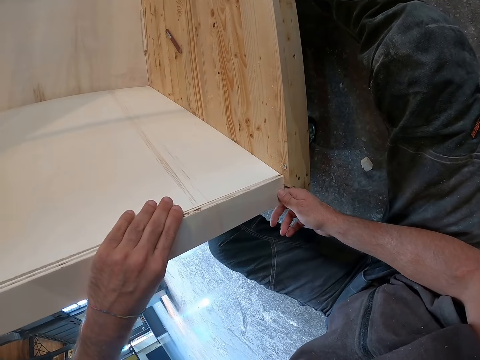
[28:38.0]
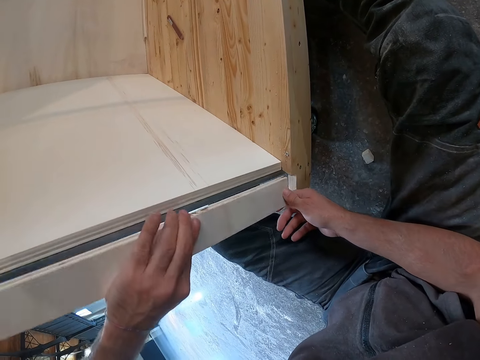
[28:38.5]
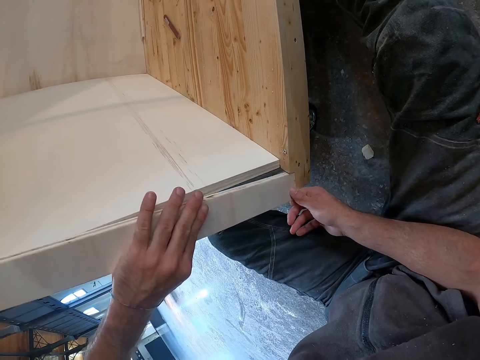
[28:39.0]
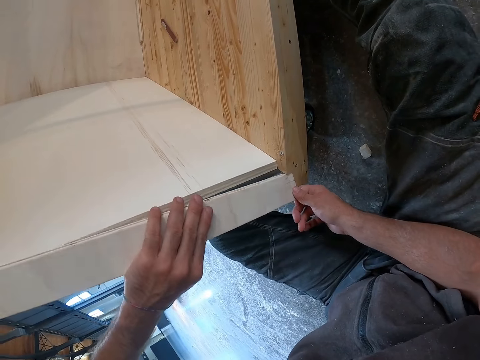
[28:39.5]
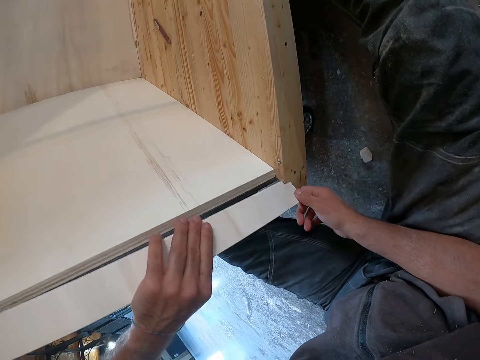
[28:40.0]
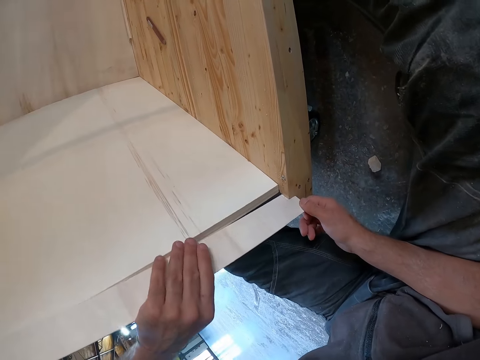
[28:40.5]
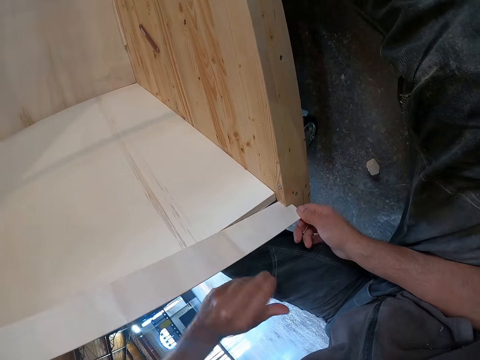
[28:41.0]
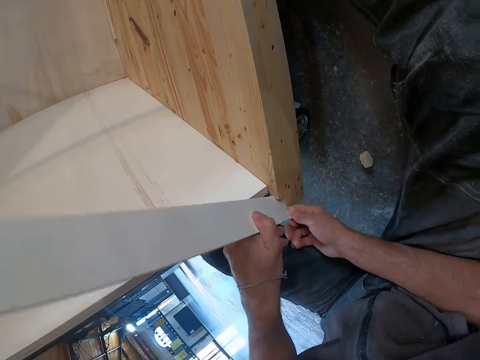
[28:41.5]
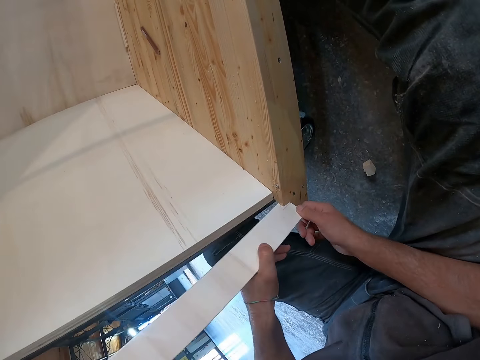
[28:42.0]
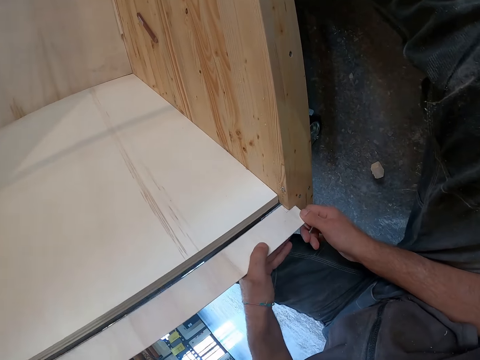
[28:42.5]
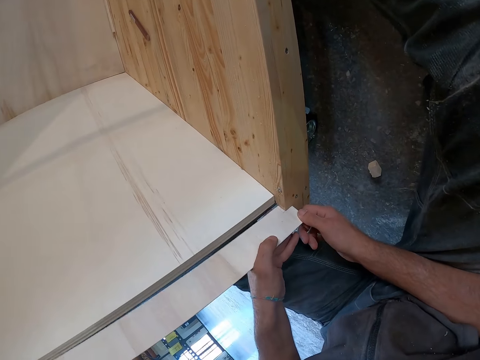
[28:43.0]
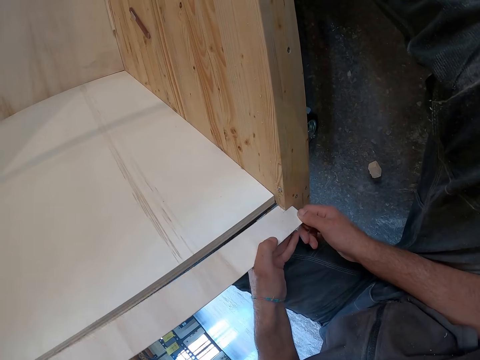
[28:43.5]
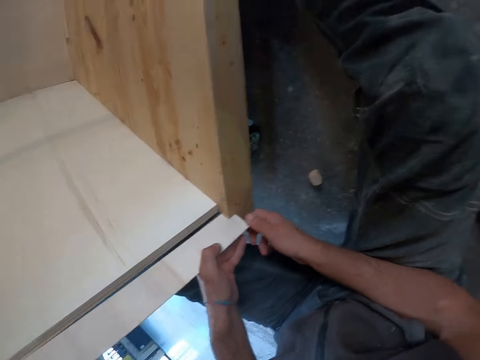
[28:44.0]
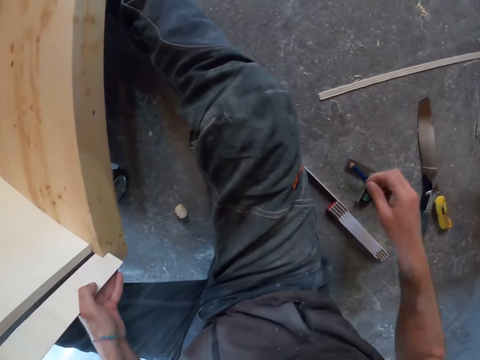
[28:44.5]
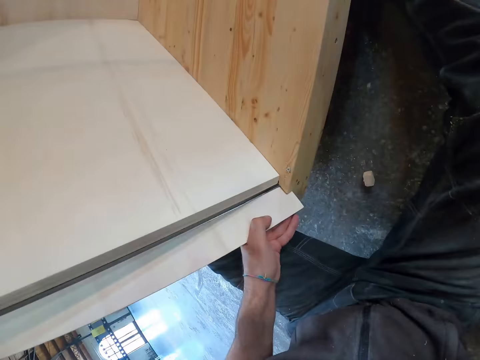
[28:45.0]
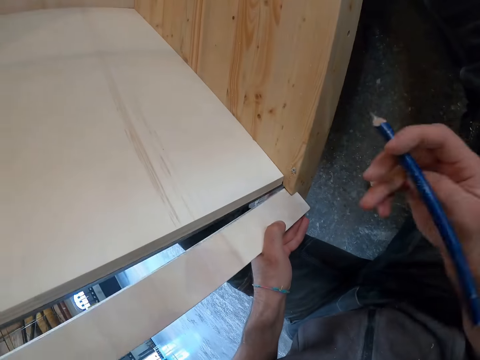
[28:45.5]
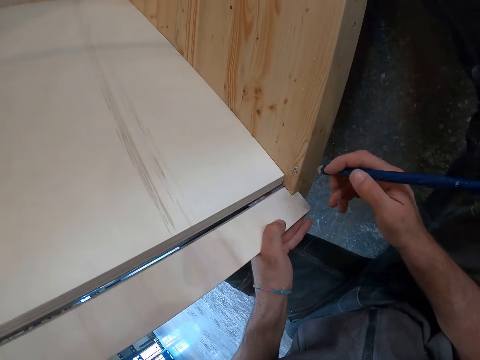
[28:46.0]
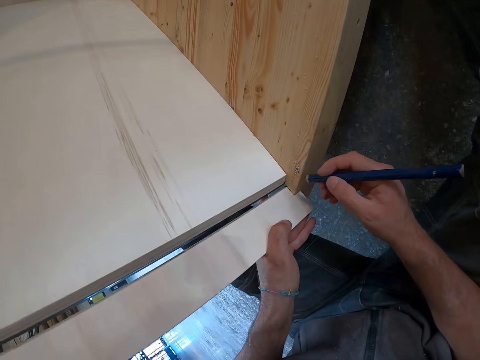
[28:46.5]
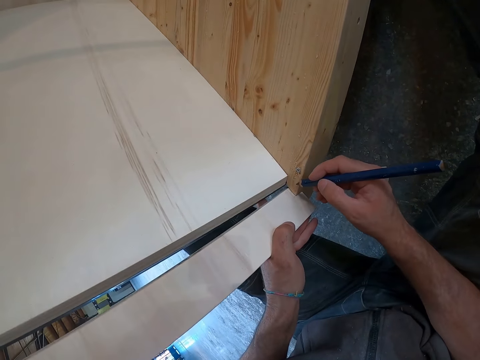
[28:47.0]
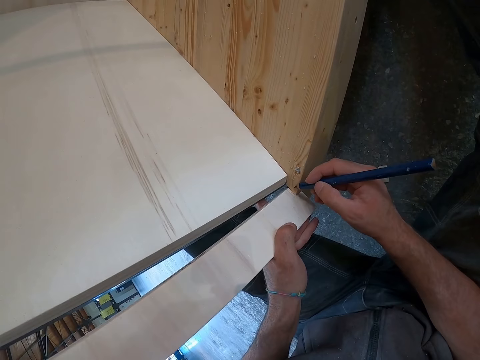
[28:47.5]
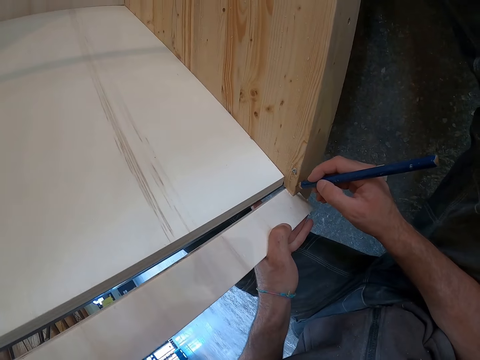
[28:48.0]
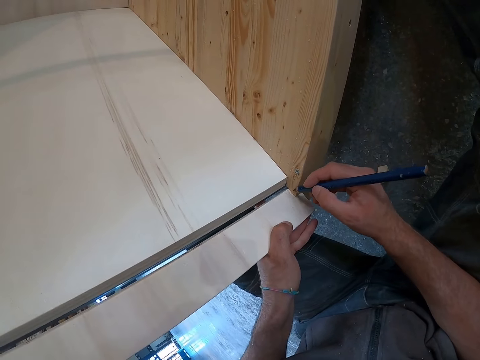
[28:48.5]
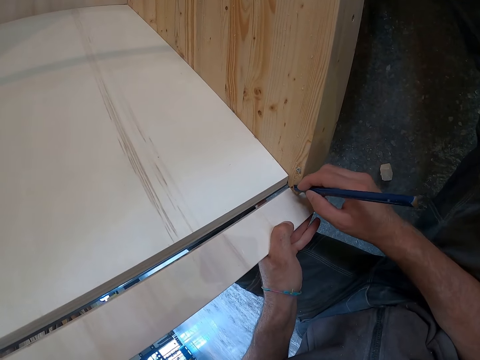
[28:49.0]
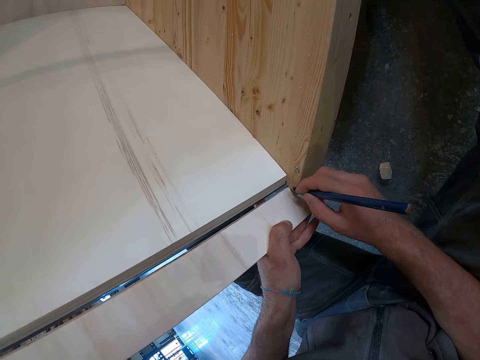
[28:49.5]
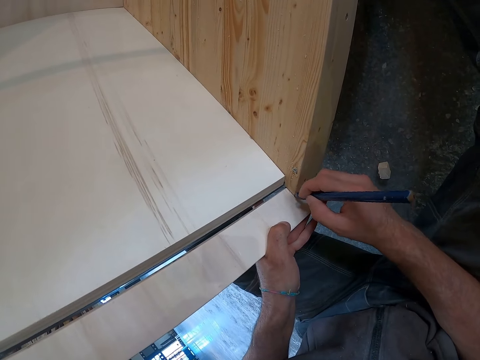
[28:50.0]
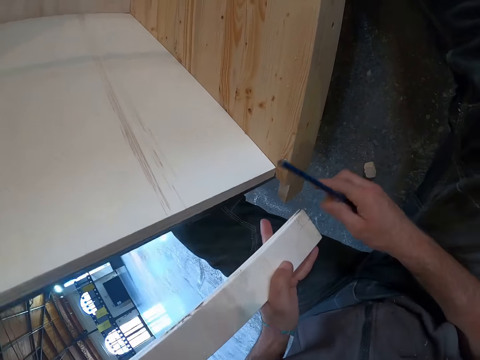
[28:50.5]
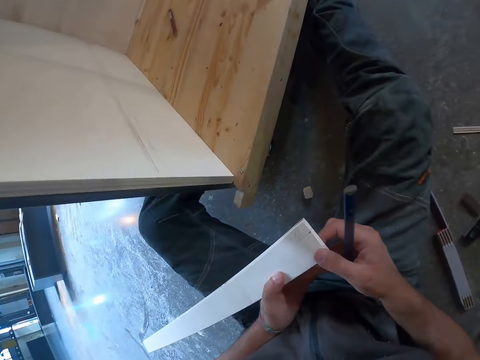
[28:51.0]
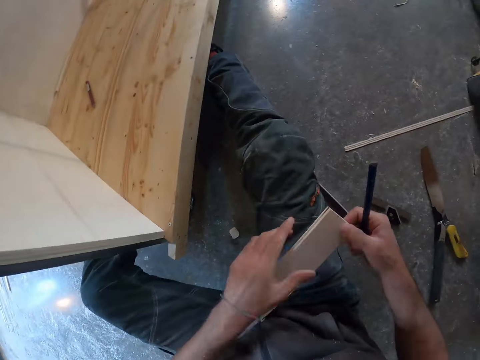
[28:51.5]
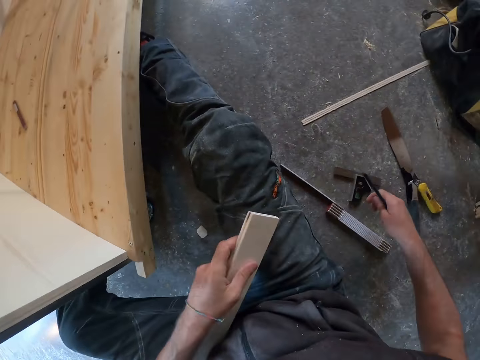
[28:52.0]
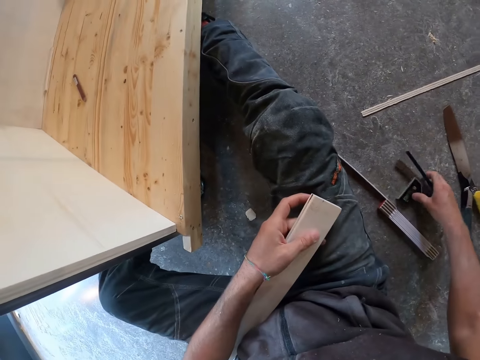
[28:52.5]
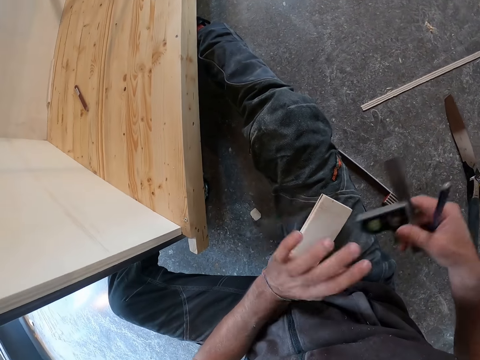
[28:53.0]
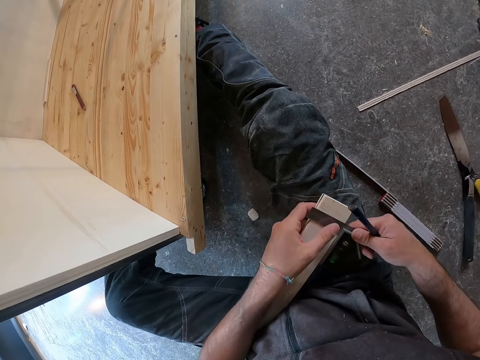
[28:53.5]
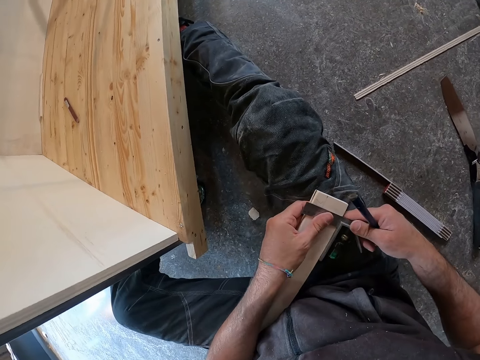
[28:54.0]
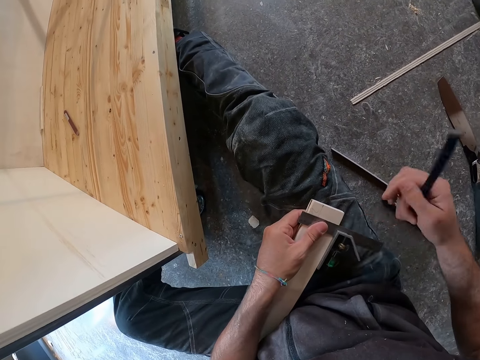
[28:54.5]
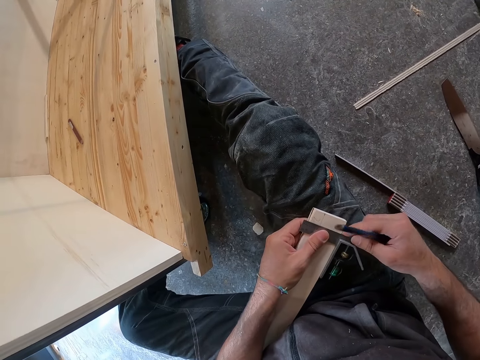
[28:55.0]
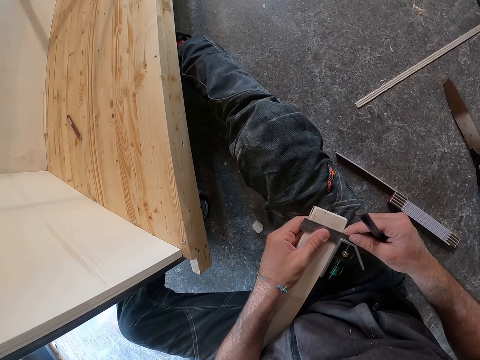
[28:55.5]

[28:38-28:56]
The camera wearer looks around the floor. He picks up the pencil on the floor with his right hand. He marks the piece of wood in his left hand with the pencil in his right hand. He holds the piece of wood. He picks up the combination square on the floor with his right hand. He places the combination square on the piece of wood with both hands. He measures the wood.

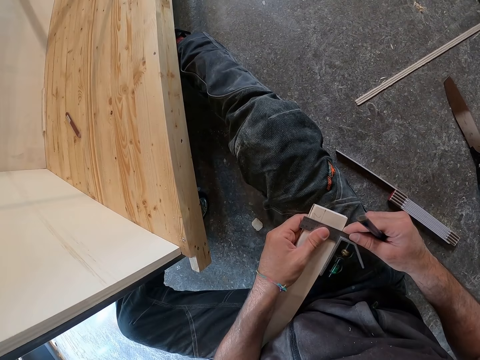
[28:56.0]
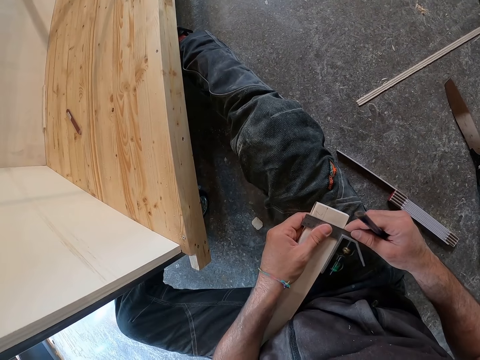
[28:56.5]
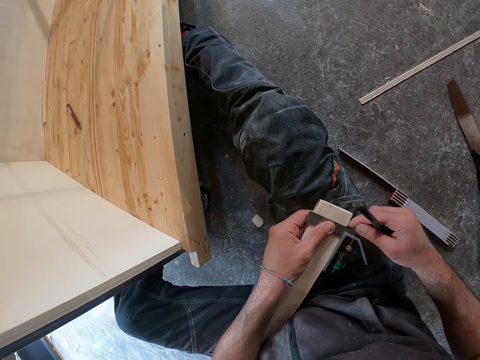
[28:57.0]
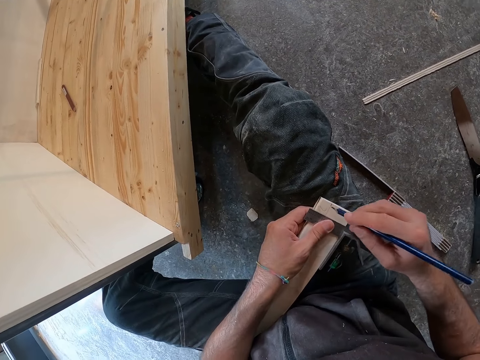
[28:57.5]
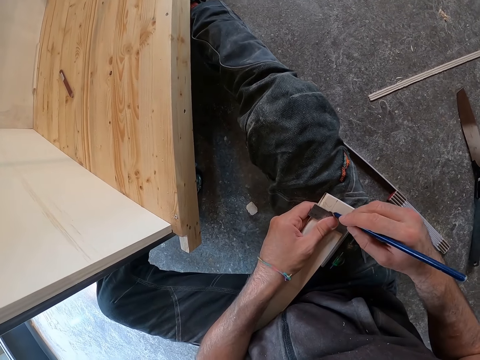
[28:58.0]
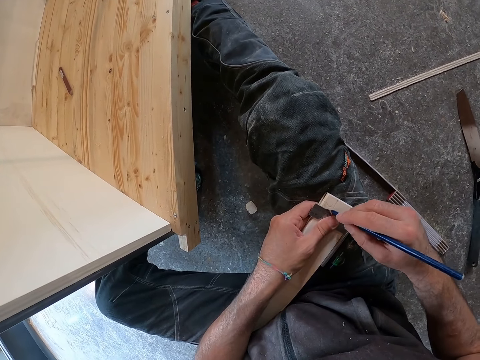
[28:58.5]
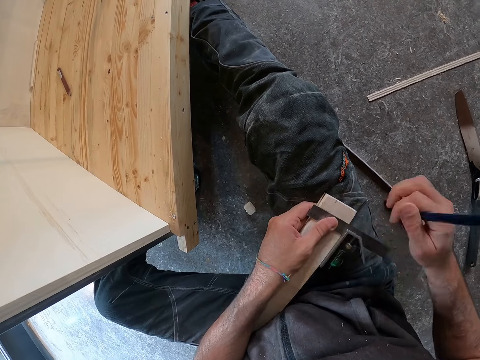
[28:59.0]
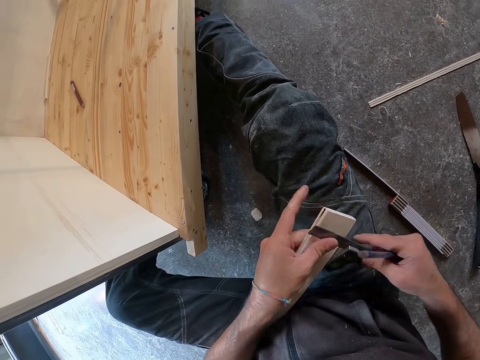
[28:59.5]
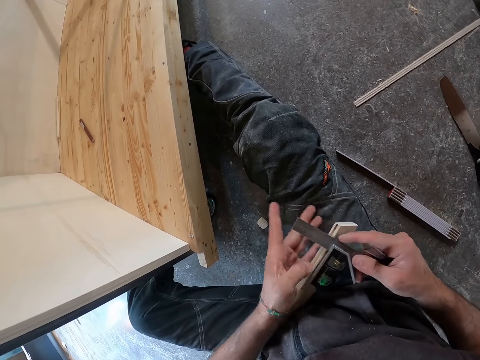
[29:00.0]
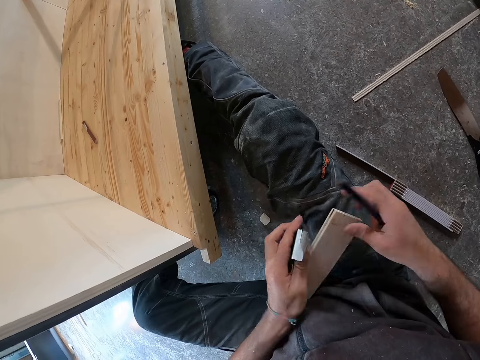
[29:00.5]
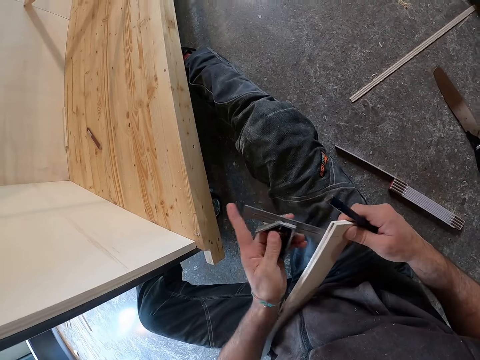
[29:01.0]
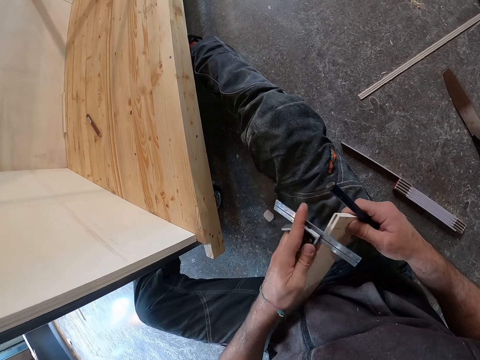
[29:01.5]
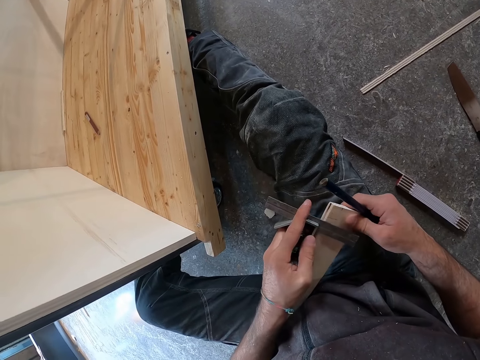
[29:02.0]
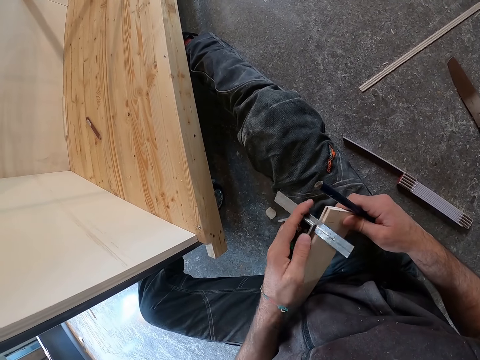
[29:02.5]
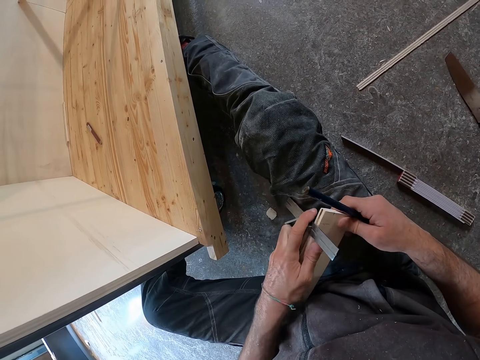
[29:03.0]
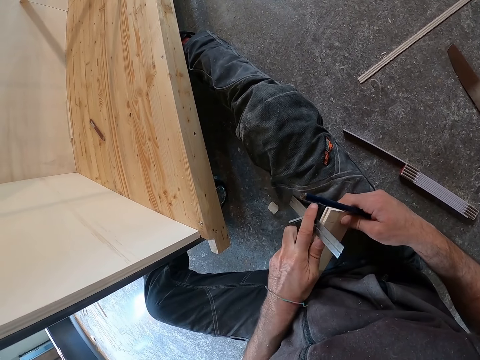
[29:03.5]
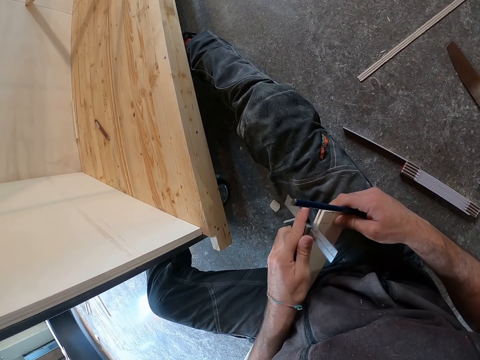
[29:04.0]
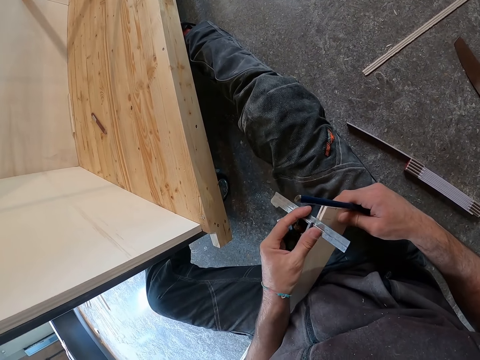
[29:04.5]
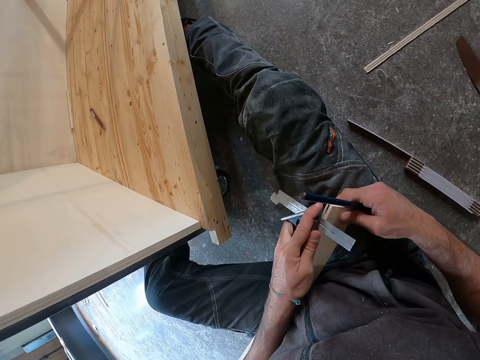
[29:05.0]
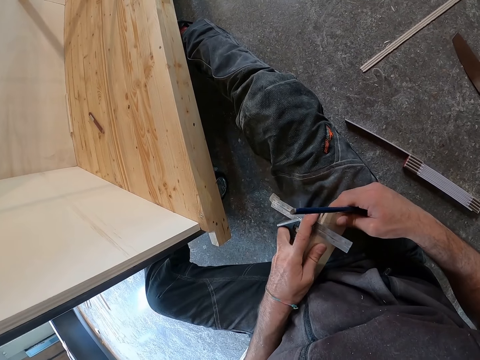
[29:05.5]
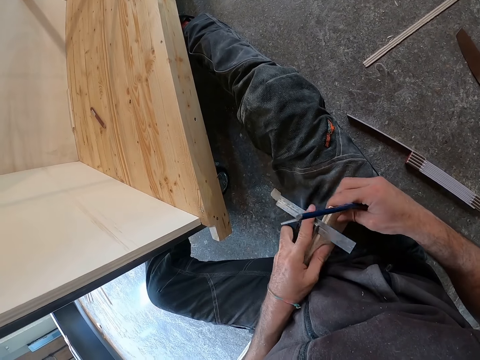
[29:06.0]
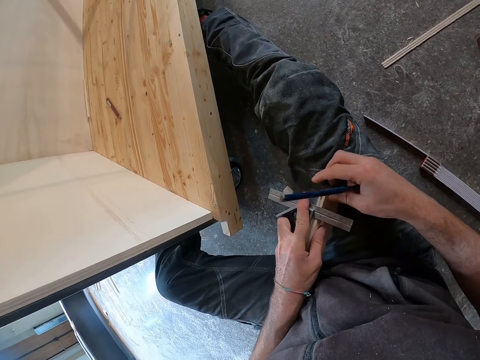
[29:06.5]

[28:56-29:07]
The camera wearer marks the piece of wood with the pencil in his right hand. He lifts the combination square with his right hand. He turns the wood. He passes the combination square to his left hand. He holds the piece of wood with his right hand. He places the combination square on the piece of wood with his left hand. He measures the wood.
